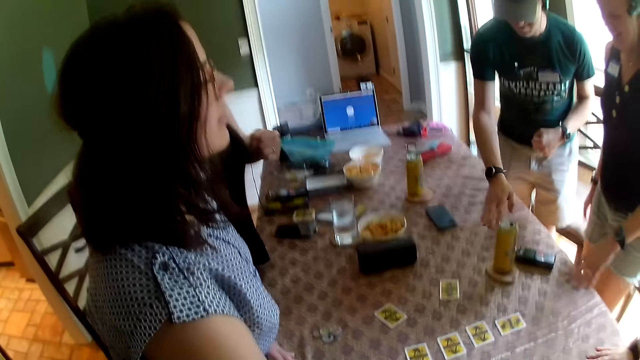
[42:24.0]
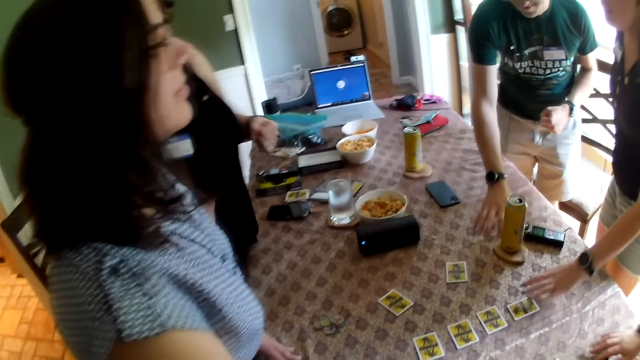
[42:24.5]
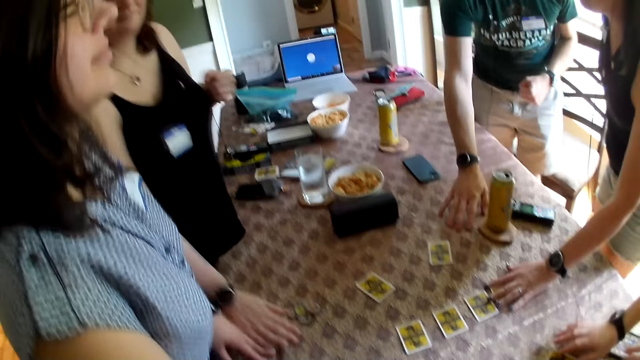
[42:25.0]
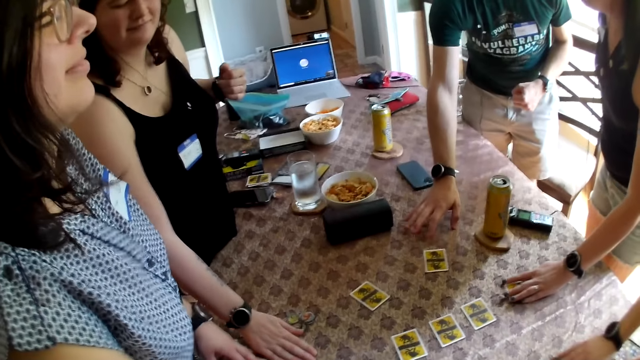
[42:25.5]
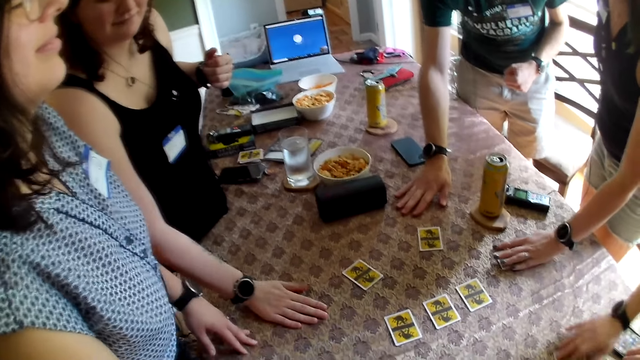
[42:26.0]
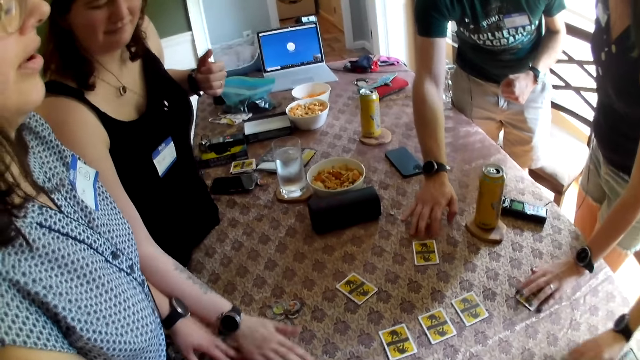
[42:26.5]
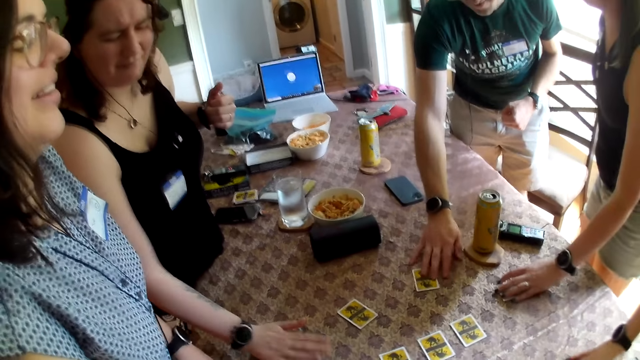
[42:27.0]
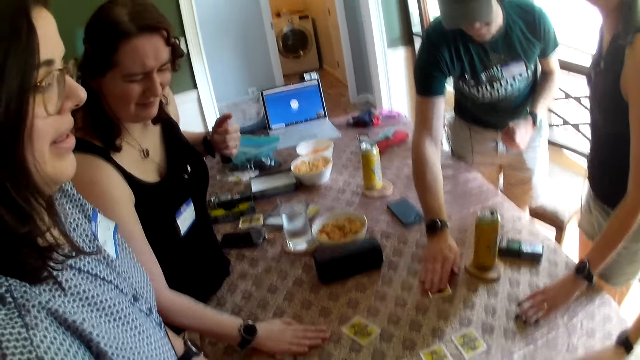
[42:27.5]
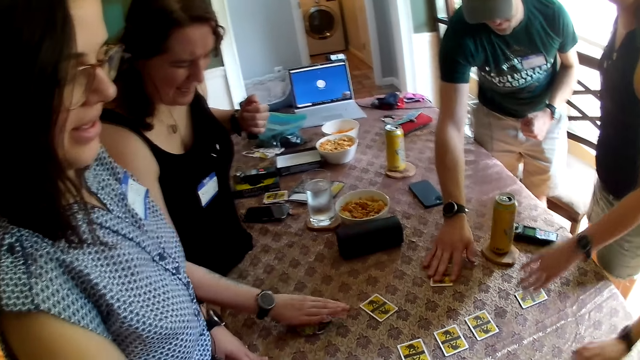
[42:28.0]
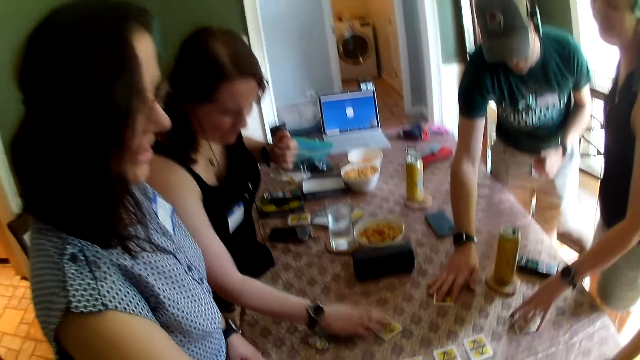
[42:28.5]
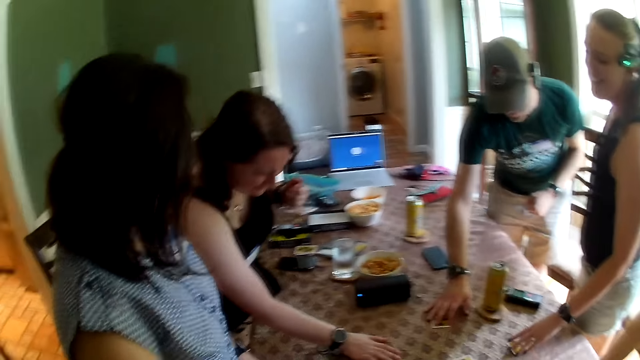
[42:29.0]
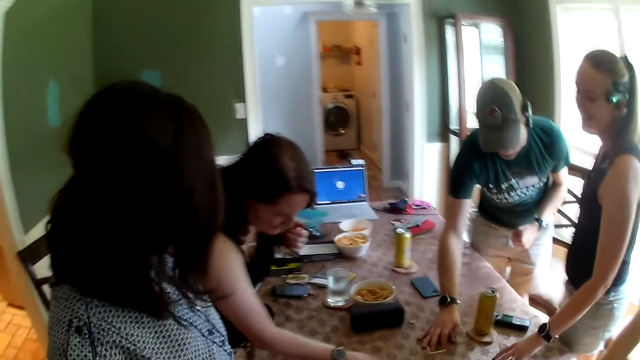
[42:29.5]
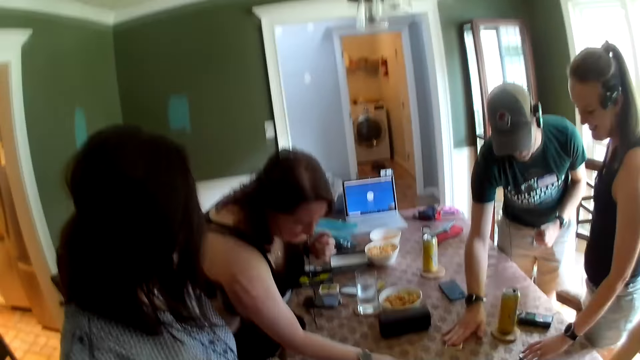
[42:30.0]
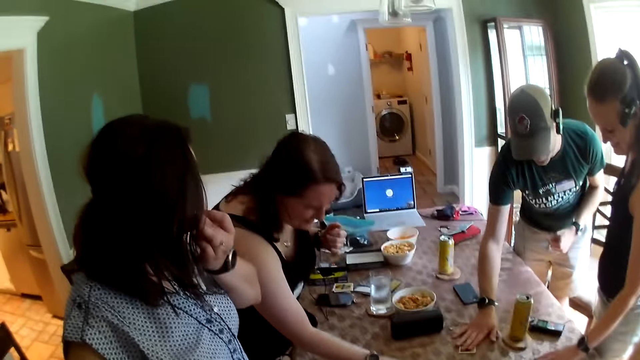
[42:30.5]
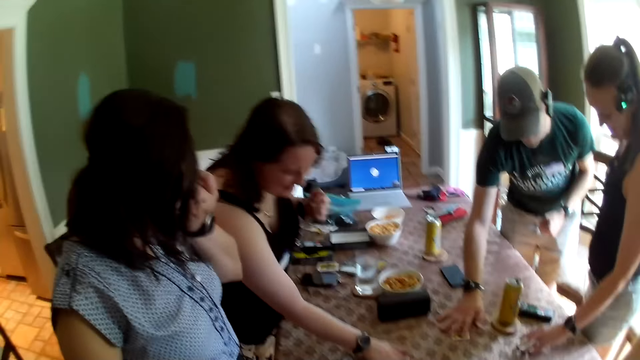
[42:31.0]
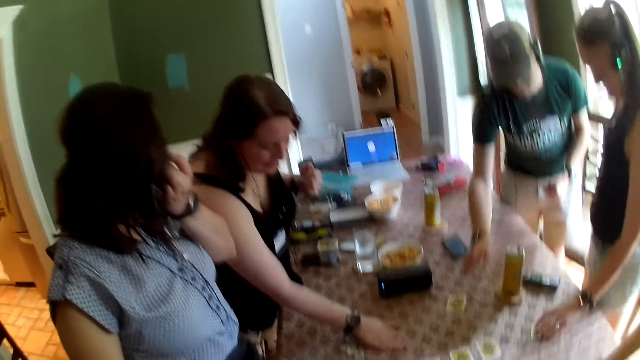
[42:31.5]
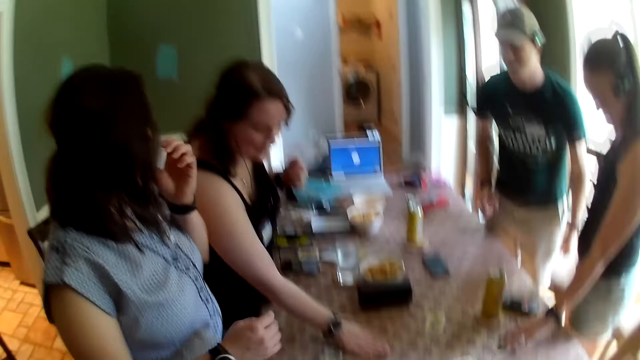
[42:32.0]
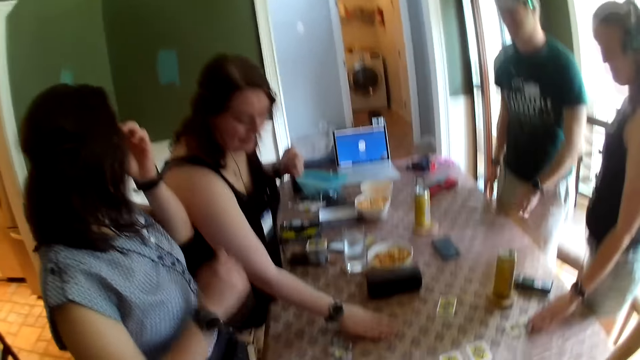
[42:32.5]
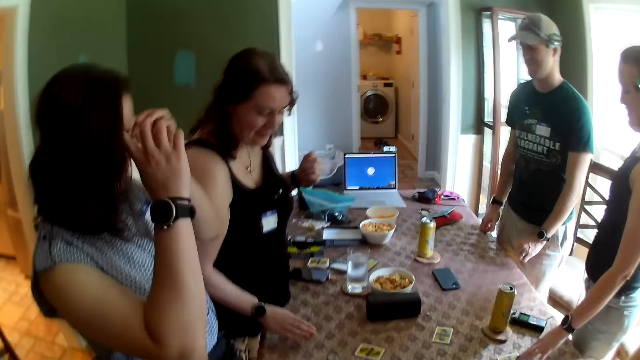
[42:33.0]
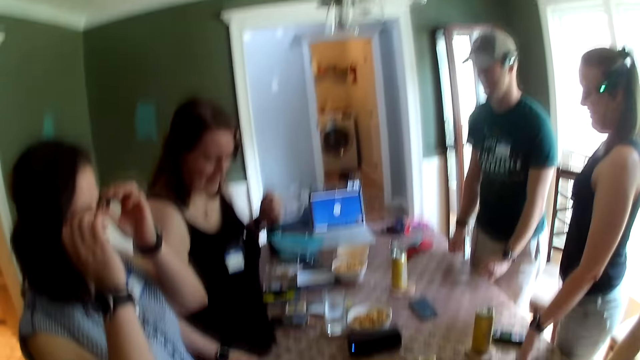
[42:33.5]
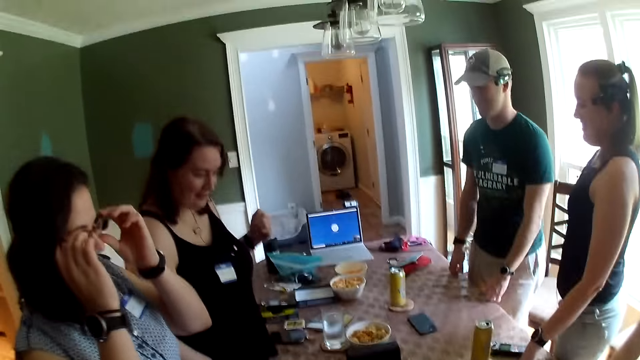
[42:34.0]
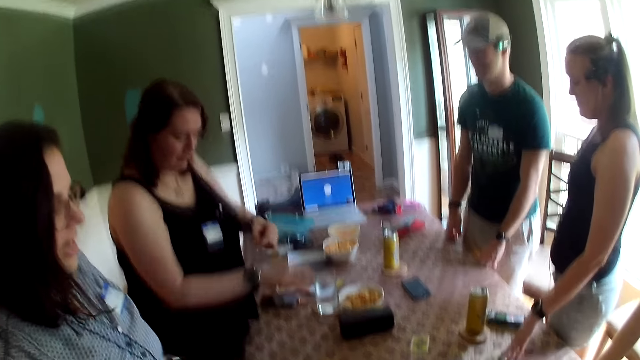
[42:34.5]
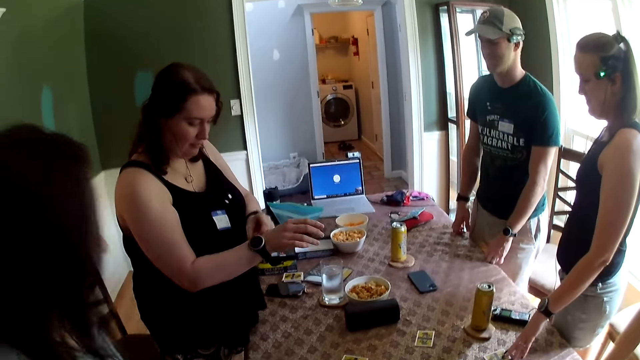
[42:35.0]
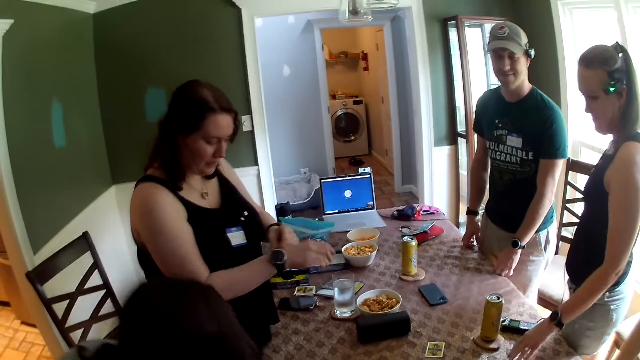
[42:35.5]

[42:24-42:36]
A man touches the table with his right hand. Another man searches the table with his right hand. A woman touches the card on the table with her left hand. The camera wearer interacts with the group of people at the table. Another woman touches the table with her right hand. The first man touches the card on the table with his right hand. The second woman touches the tokens on the table with her right hand. The other man drops his right hand on the table. The first man moves the card on the table with his right hand. The first woman moves the card on the table with her left hand. The other man searches the table with his right hand. The second woman touches the table with her right hand. A third woman picks up the cards on the table. The second woman touches the table with her right hand. The other man touches the card on the table with his right hand. The second woman touches the tokens on the table with her right hand. The other man moves the card on the table with his right hand. The second woman touches the table with her right hand. The first woman touches the card on the table with her left hand. The second woman touches the card on the table with her right hand and moves the card around on the table. The camera wearer looks at the cards on the table. The first woman moves the card on the table with her left hand. A fourth woman touches her face with her left hand. The camera wearer looks at the team shake the cards. The fourth woman adjusts her eyeglass with her left hand. The other man beats the table with his right hand. The fourth woman adjusts her hair with her right hand. The fourth woman adjusts her eyeglass with both hands. The other man drops both hands on the table. The fourth woman interacts with the group of people at the table. The second woman adjusts a wristwatch with her left hand.

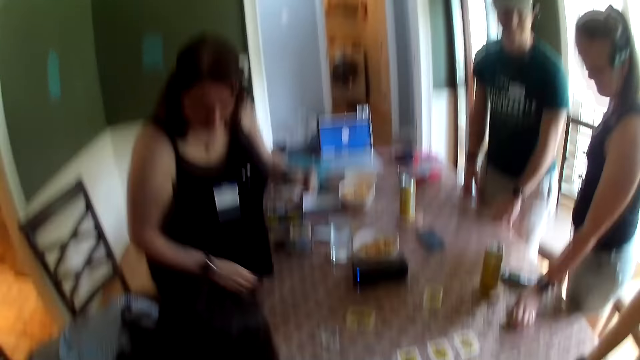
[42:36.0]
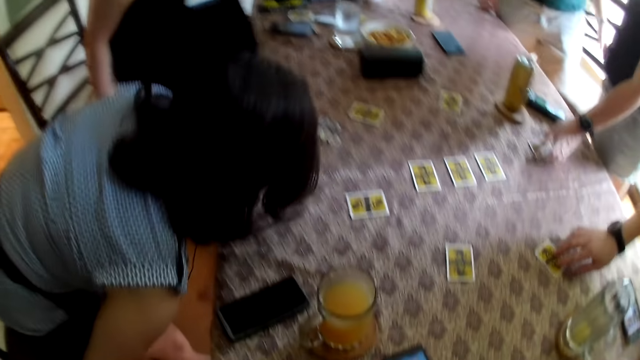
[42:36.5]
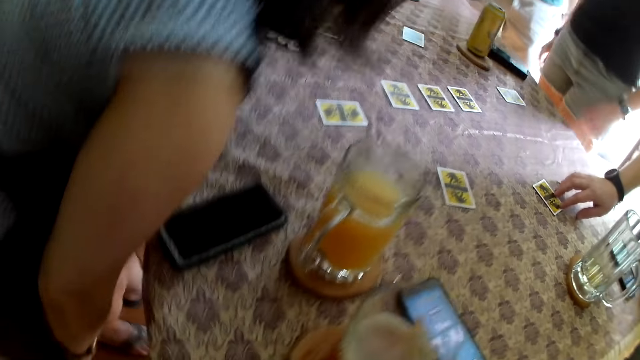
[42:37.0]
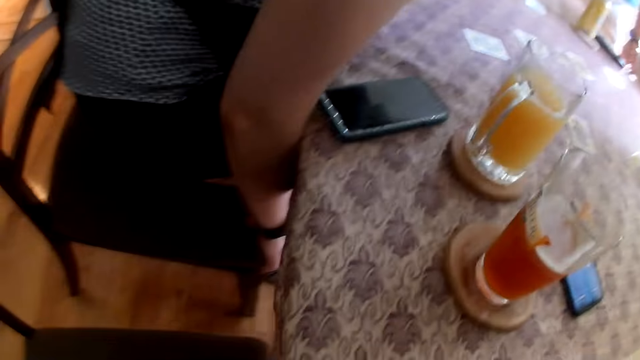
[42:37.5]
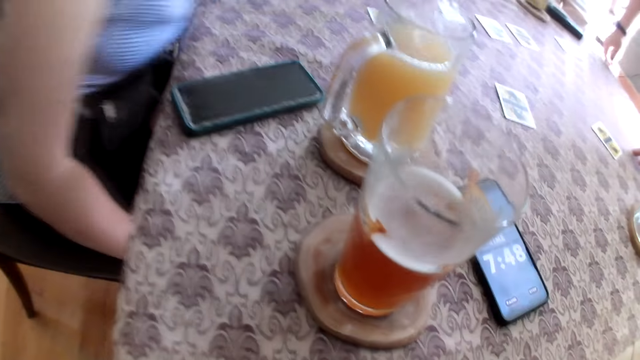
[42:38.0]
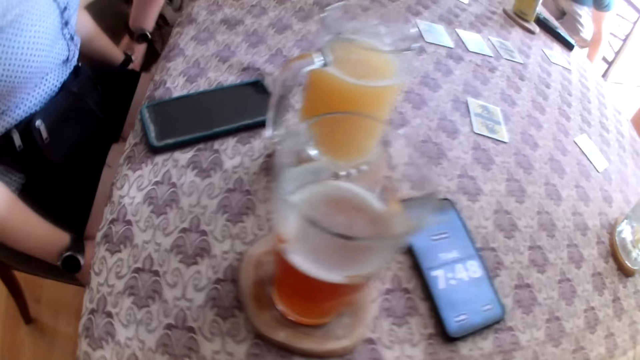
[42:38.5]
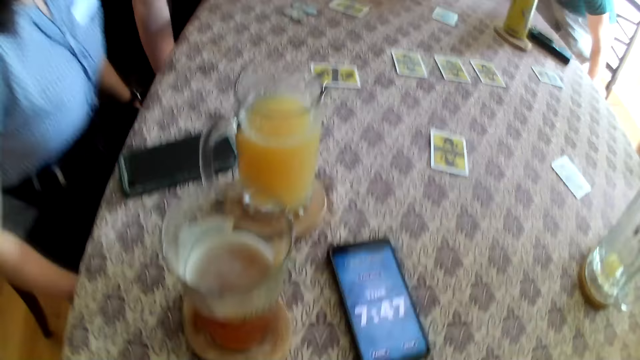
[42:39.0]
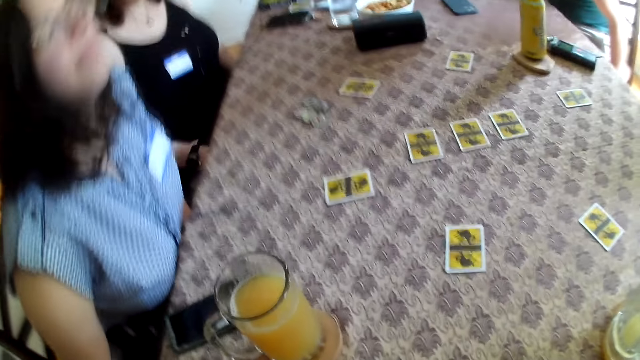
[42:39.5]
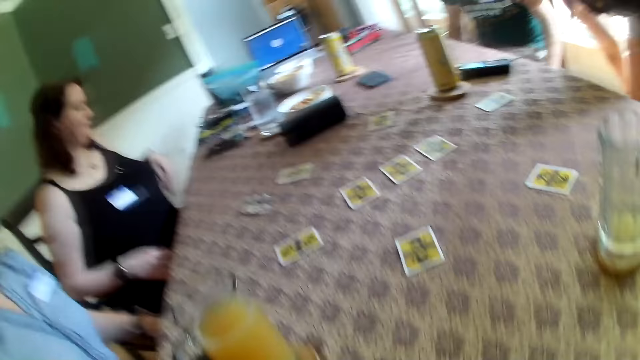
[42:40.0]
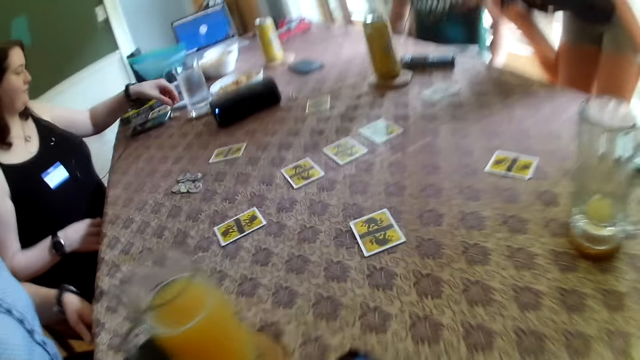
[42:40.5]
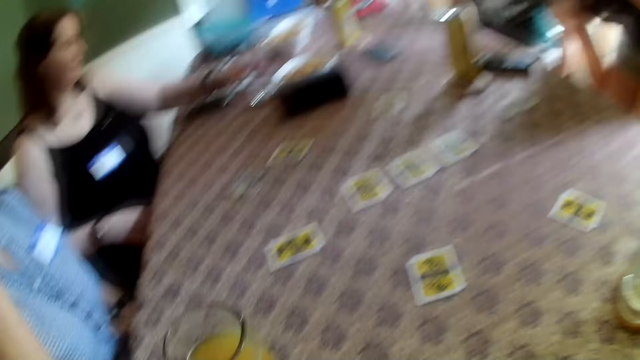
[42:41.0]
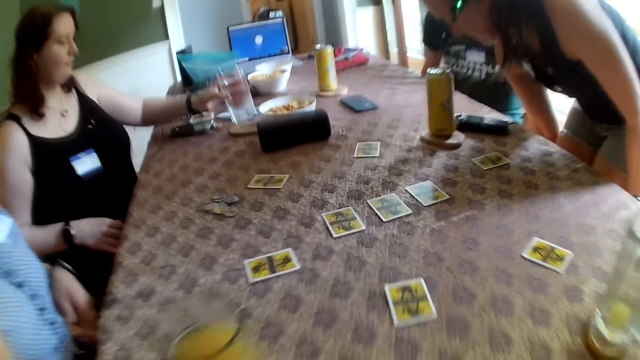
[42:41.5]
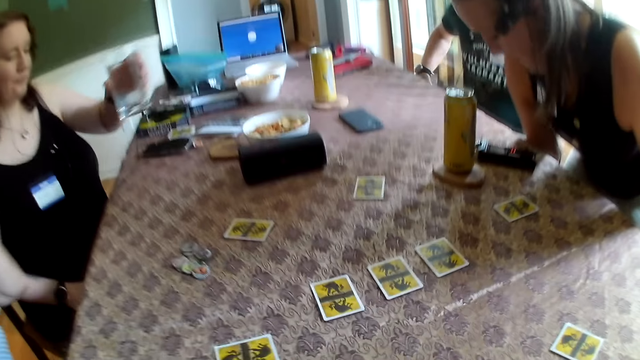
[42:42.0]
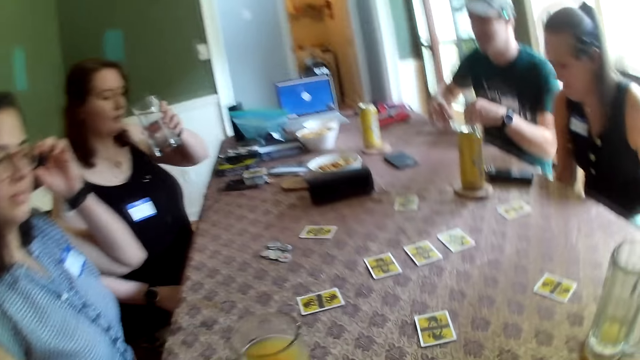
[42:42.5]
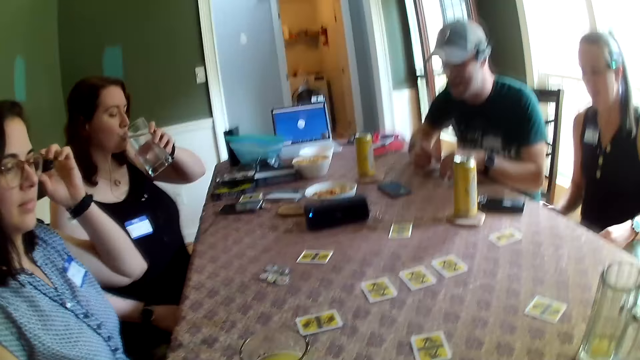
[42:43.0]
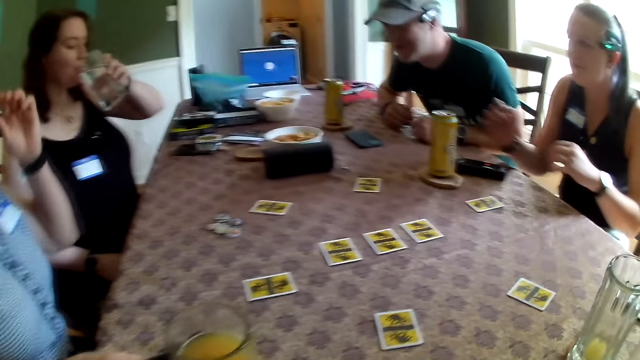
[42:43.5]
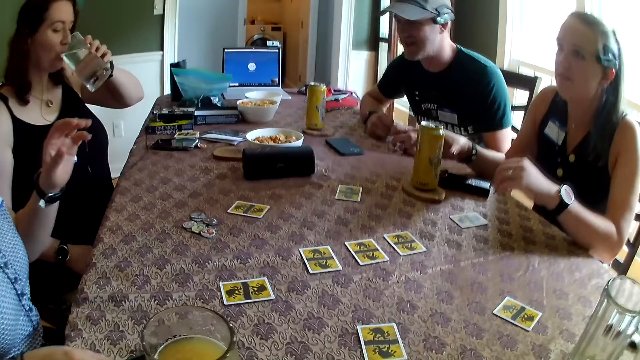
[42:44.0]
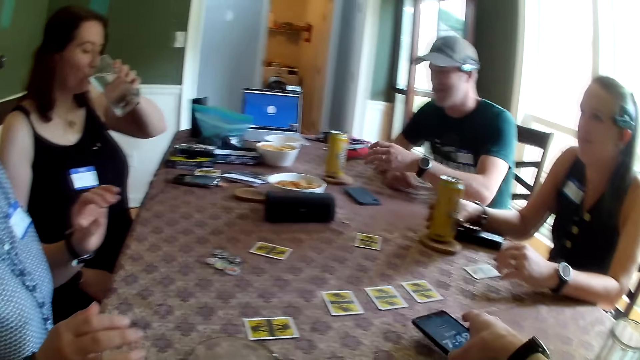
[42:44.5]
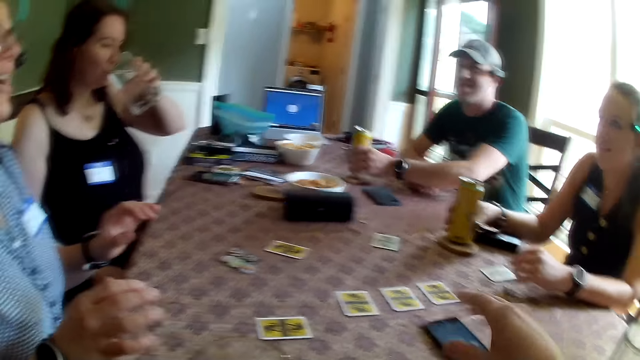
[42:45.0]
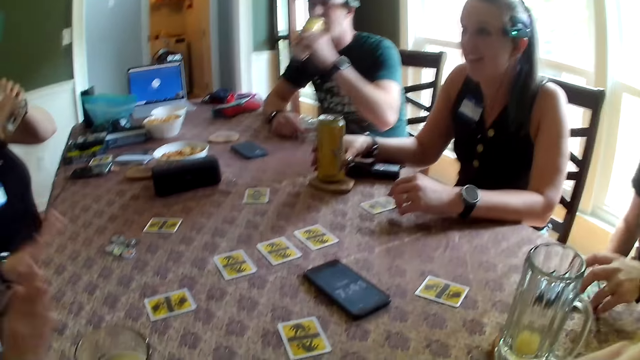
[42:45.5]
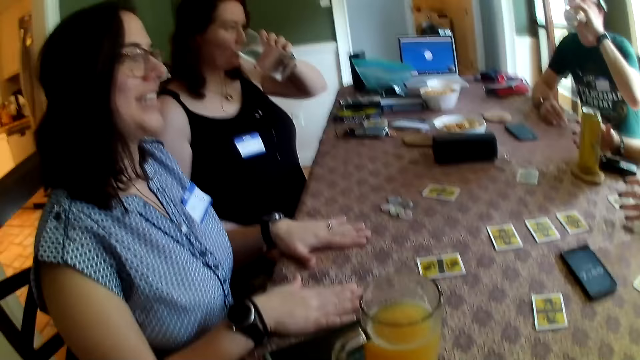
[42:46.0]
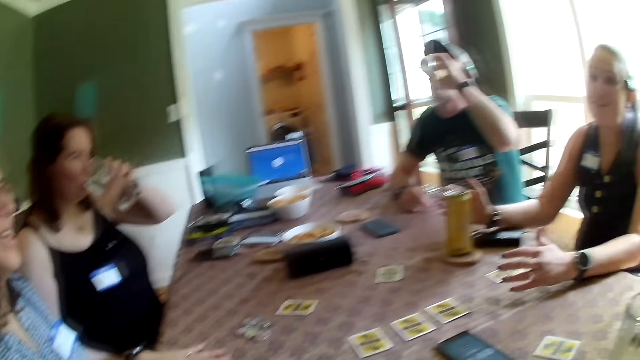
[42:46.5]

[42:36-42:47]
A woman touches the card on the table with her left hand. Another woman sits on a chair at the table. A third woman sits on a chair at the table. The camera wearer sits on a chair at the table. A man sits on a chair at the table. The first woman sits on a chair at the table. The second woman touches a paper on the table with her left hand and picks up a glass of water from the table with her left hand. The camera wearer interacts with the group of people at the table. The second woman drinks from the glass of water with her left hand. The third woman adjusts her eyeglass with her left hand. The man drops his hands on the table. The first woman drops her left hand on the table and touches the can of juice on the table with her right hand. The camera wearer drops a phone on the table with his right hand. The man picks up the can of juice from the table with his left hand. Another man picks up a glass from the table with his left hand. The third woman drops both hands on the table. The first man drinks from the can of juice with his left hand.
